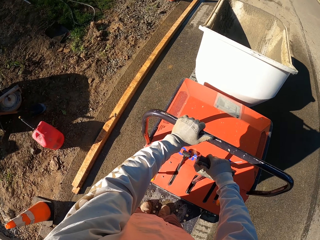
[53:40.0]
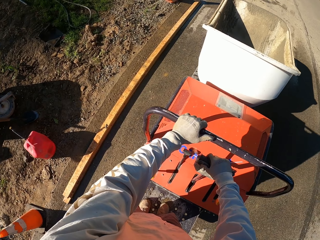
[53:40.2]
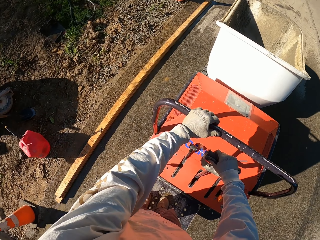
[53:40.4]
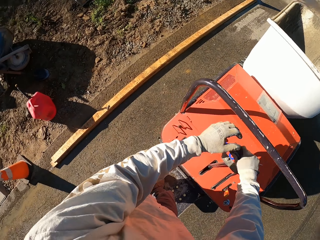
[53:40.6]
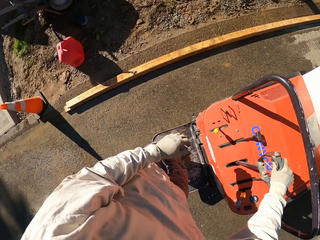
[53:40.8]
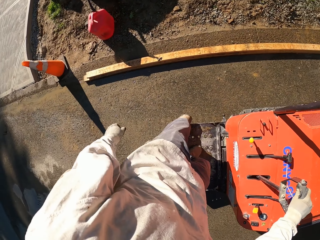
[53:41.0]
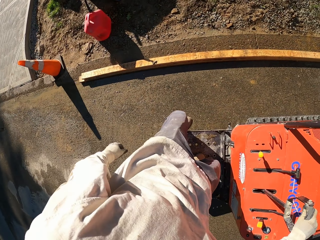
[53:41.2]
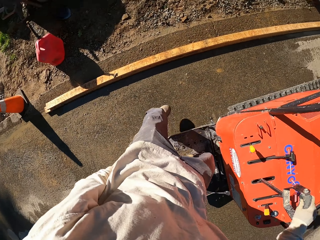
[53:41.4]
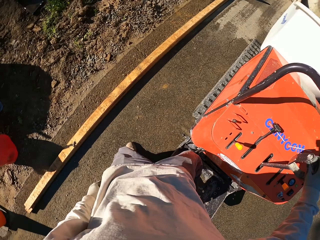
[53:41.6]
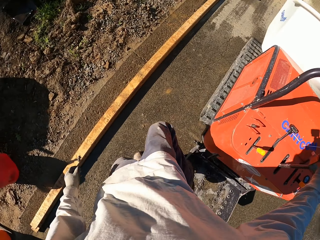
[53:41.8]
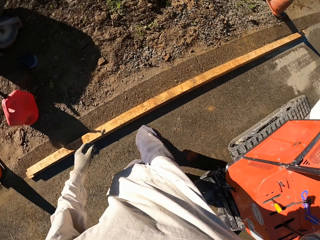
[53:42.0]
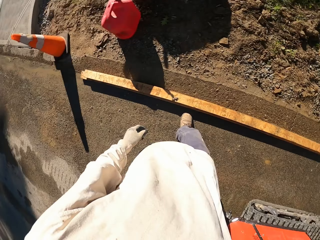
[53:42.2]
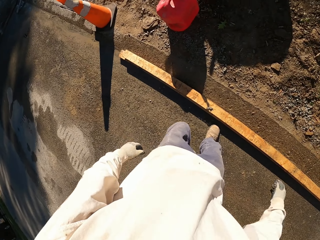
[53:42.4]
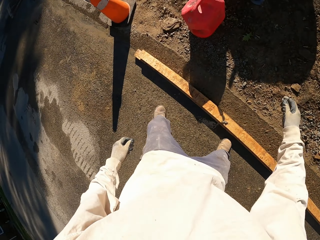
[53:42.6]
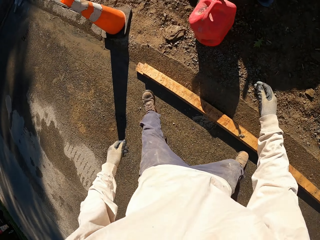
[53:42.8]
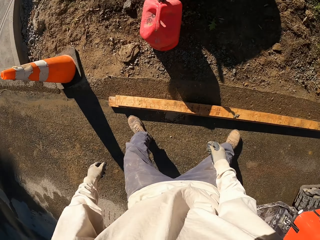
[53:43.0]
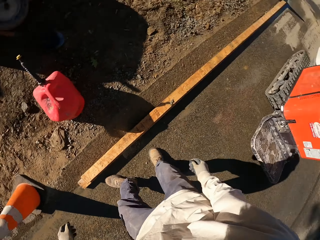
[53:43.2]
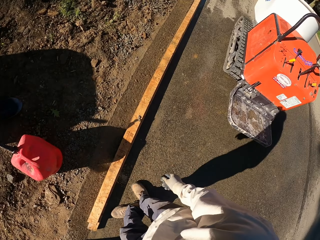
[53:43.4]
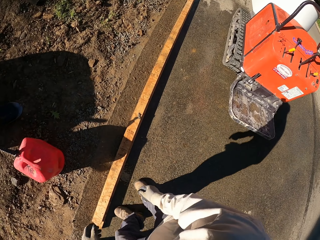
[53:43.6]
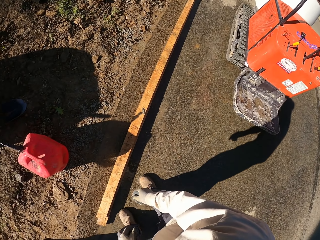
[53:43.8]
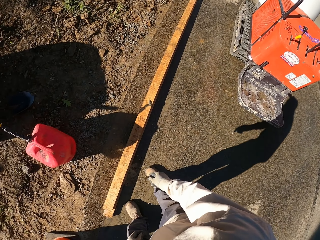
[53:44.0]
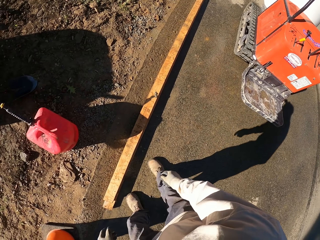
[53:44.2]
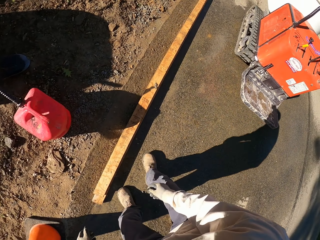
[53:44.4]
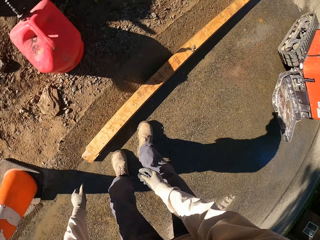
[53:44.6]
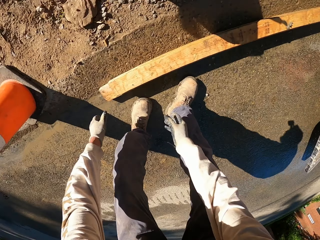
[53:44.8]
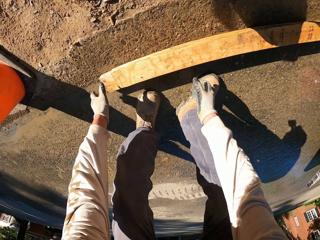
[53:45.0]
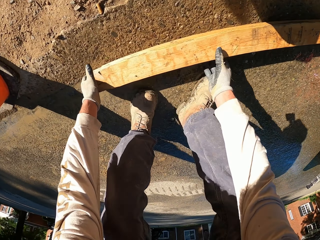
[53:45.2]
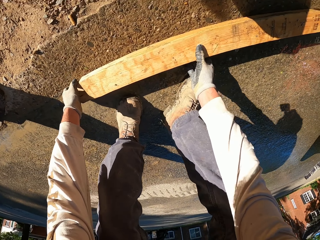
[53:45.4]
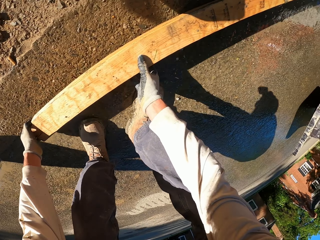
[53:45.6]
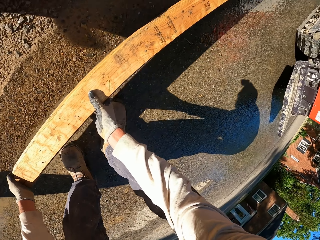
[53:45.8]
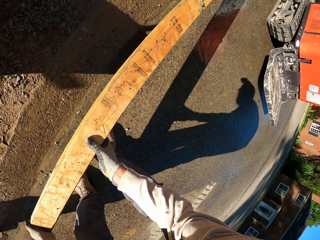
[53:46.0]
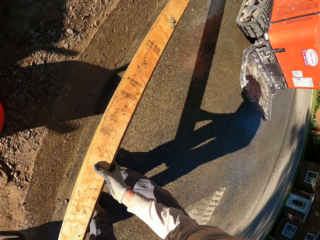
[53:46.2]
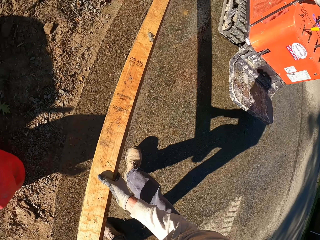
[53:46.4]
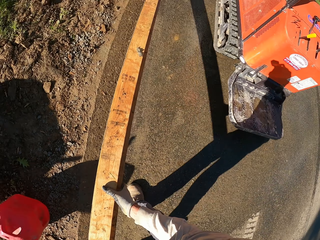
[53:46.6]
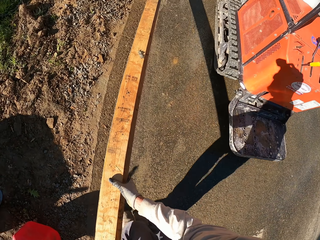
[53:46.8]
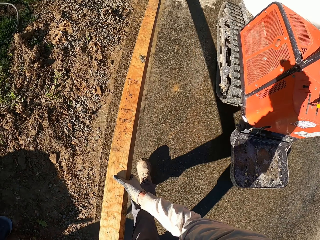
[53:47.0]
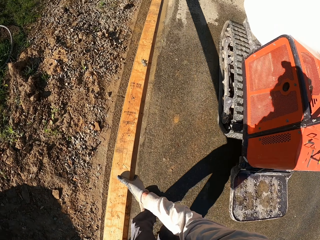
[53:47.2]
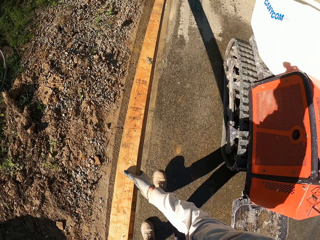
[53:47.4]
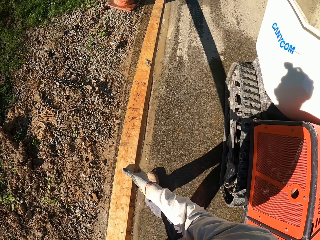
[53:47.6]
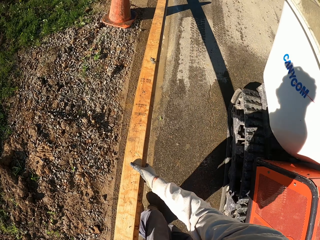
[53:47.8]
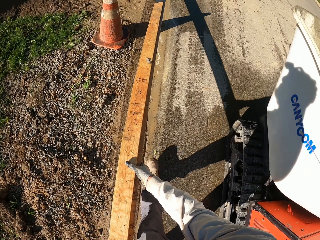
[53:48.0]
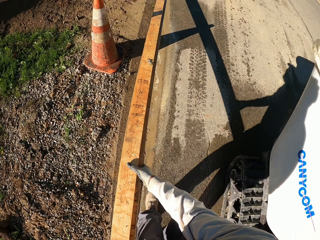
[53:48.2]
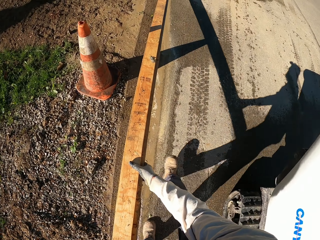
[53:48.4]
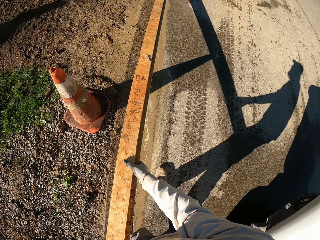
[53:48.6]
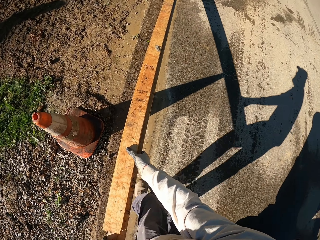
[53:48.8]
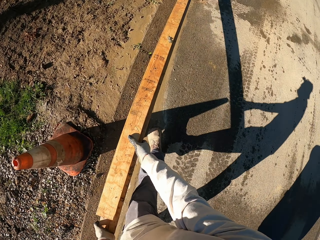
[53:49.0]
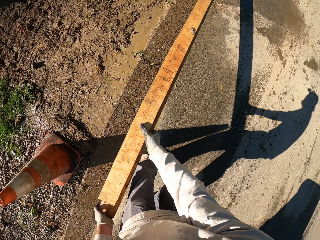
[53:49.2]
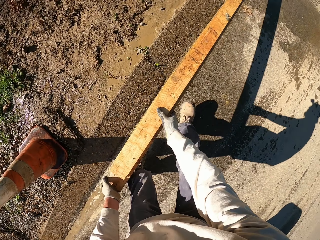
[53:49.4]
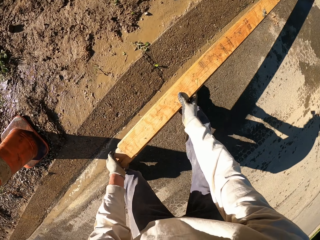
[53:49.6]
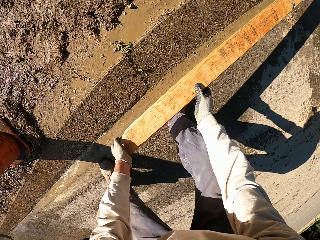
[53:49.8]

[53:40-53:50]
The camera wearer climbs off the canycom. They remove wood from the side of the road. They walk, pick up the wood, and walk.

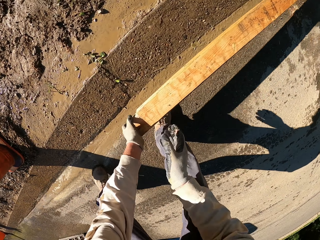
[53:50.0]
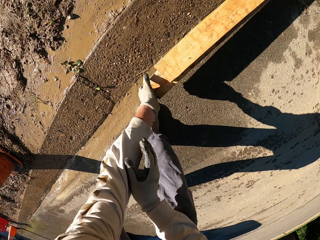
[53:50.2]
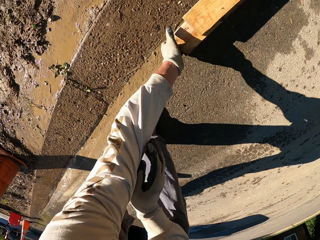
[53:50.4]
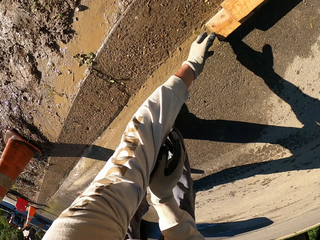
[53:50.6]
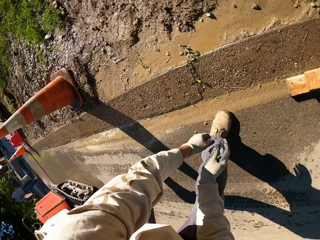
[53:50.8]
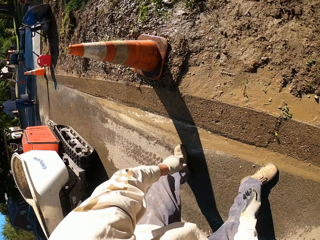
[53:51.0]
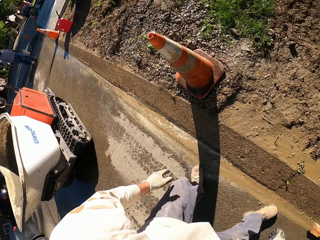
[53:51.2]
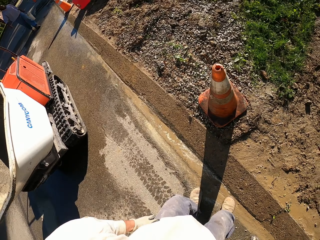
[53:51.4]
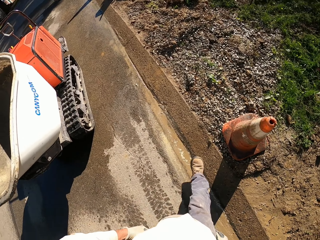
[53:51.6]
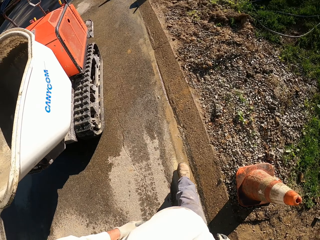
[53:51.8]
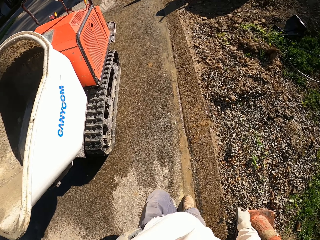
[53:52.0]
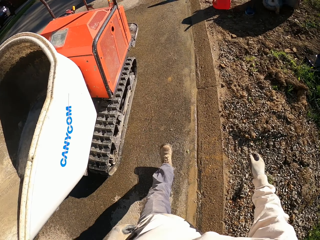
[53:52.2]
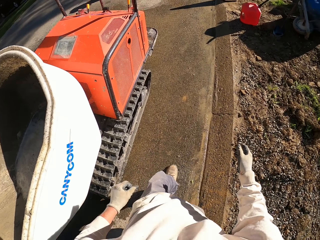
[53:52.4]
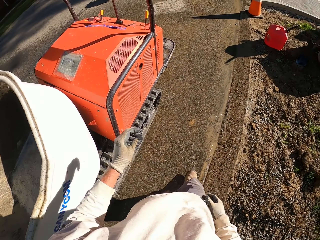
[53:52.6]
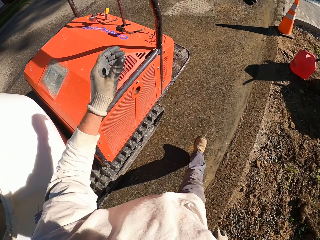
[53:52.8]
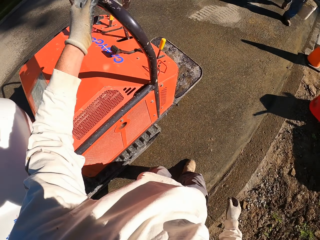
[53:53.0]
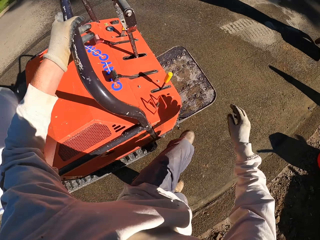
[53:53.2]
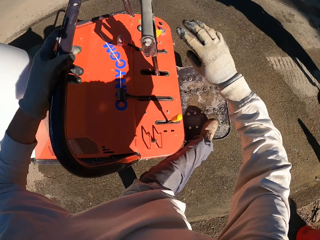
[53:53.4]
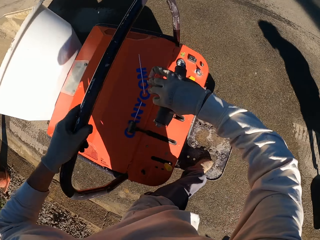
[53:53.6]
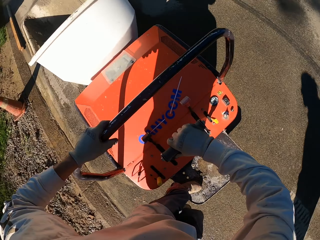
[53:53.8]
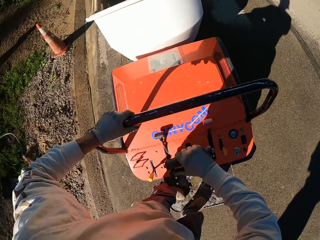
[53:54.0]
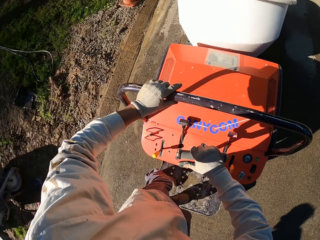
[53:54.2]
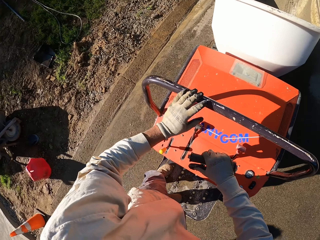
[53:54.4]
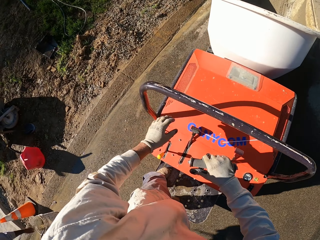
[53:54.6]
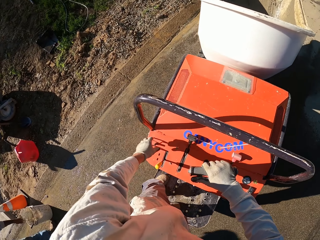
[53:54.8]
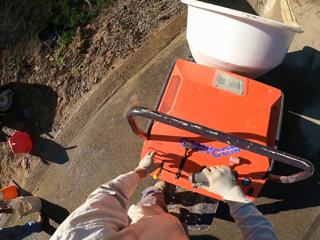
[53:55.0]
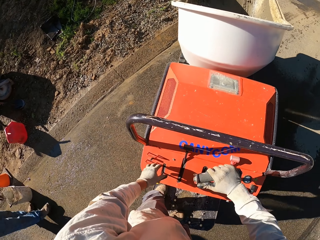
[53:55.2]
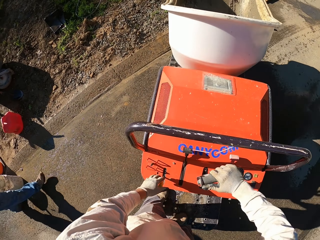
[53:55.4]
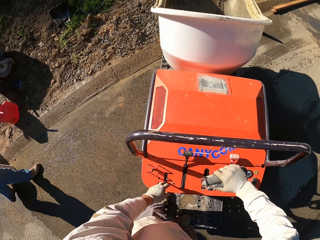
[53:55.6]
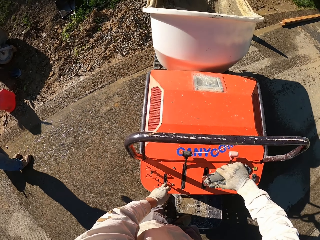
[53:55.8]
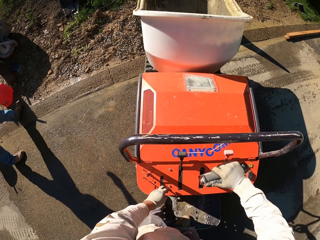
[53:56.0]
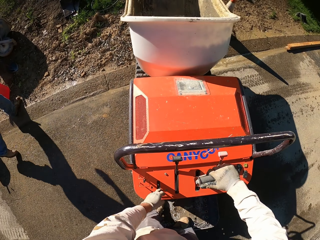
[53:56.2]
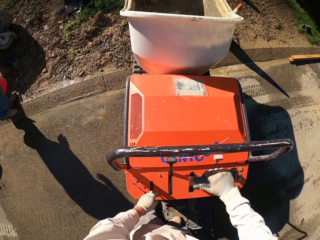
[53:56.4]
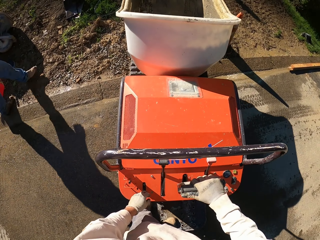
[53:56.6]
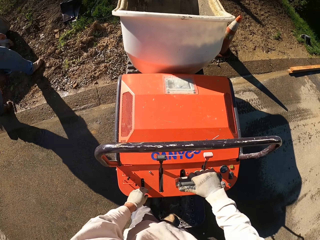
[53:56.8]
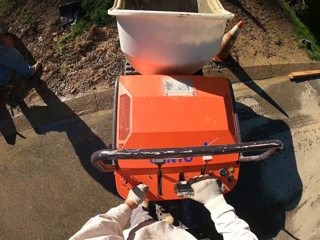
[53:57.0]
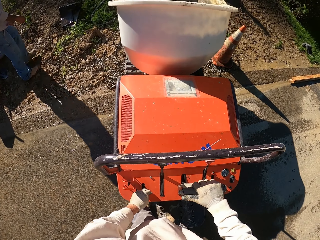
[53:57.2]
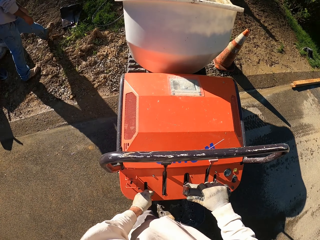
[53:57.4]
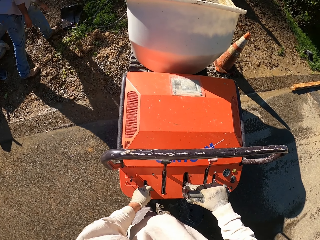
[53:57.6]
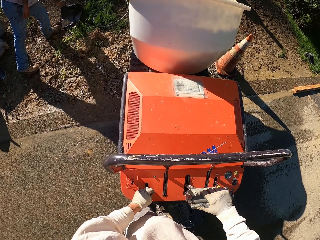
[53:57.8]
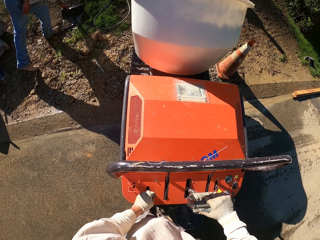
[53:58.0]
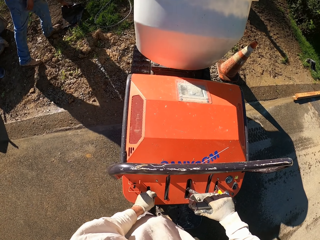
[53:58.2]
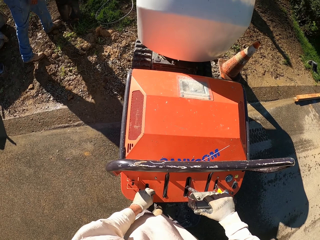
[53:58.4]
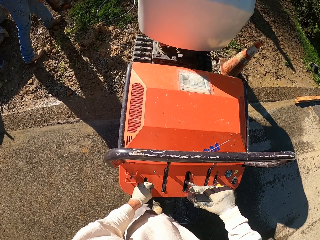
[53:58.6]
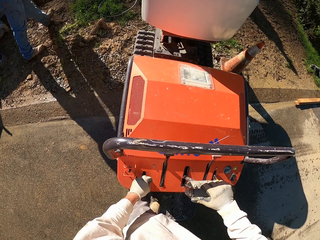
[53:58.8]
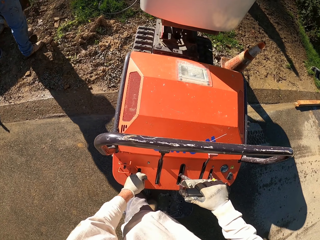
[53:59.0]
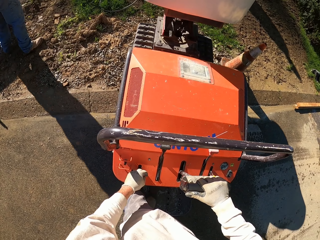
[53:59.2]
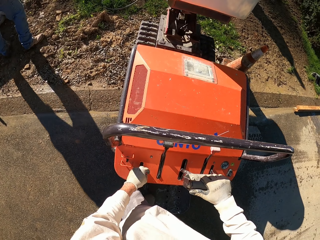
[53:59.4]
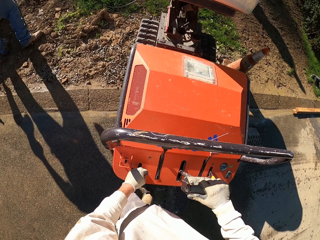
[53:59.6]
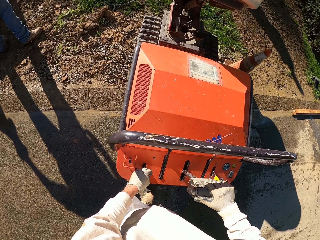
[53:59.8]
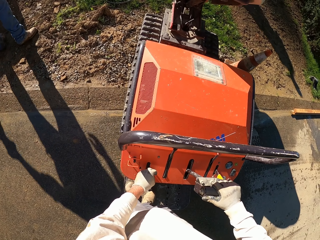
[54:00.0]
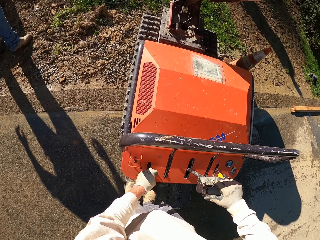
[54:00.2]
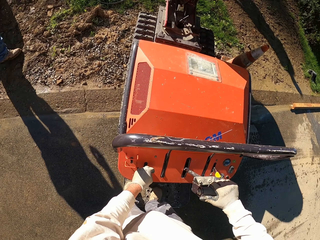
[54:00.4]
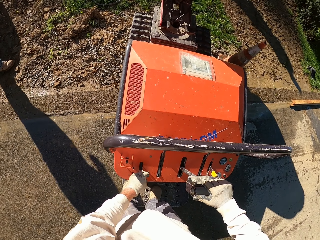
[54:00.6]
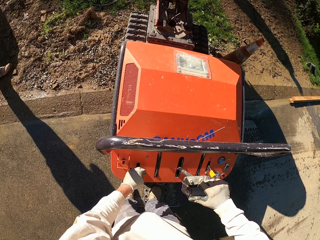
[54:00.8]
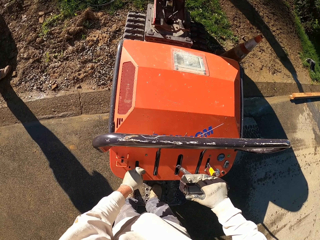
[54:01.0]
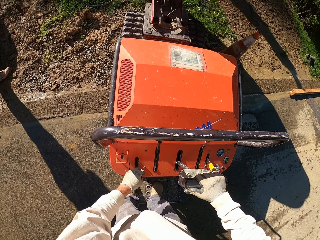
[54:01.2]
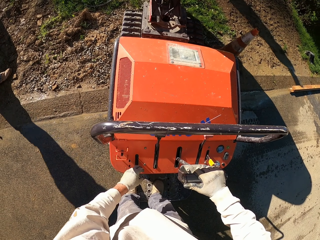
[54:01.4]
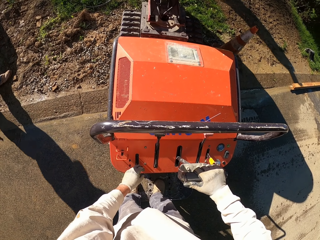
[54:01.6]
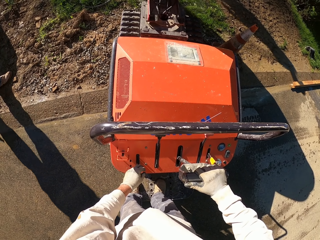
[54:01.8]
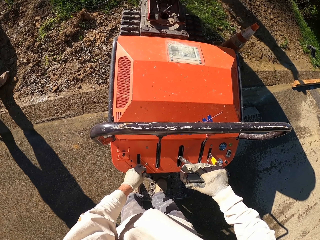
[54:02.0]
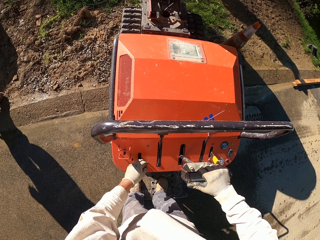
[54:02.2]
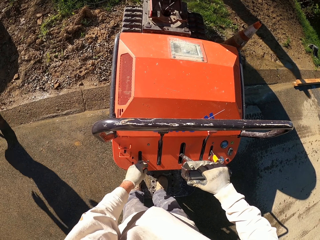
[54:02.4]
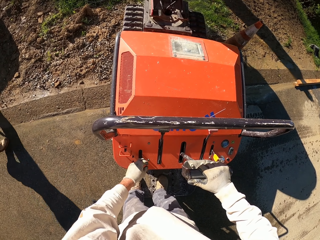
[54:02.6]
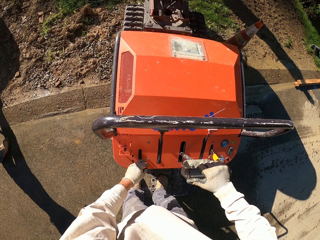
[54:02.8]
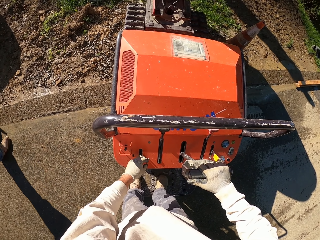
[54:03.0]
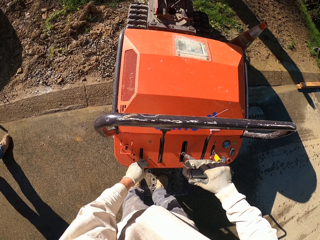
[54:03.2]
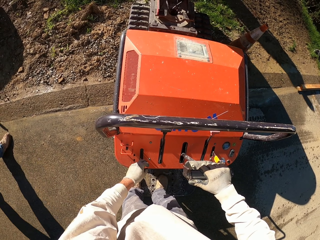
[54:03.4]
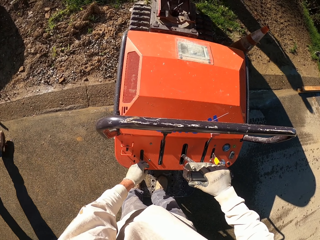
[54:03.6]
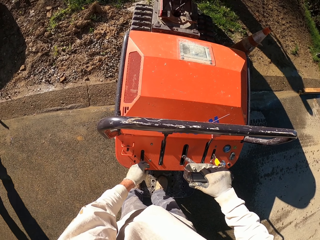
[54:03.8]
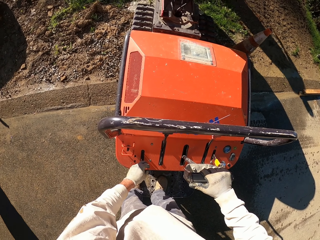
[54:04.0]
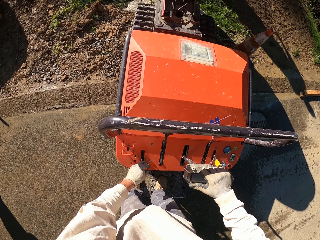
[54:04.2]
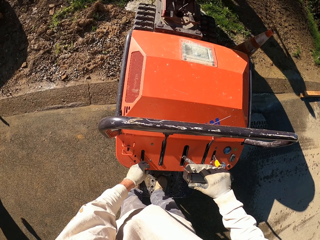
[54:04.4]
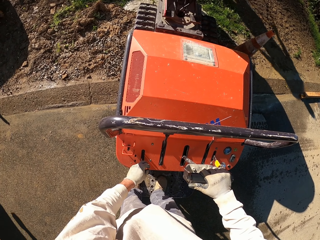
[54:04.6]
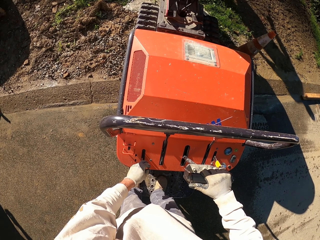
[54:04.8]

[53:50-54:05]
The camera wearer puts the wood down. They walk, climb on the canycom, and drive the canycom. They pour the water in the canycom. They put the mini hand tractor aside.
